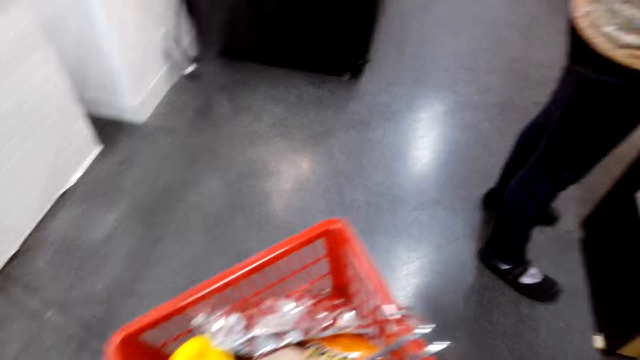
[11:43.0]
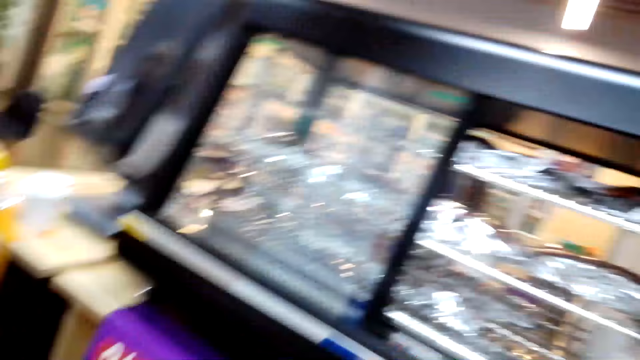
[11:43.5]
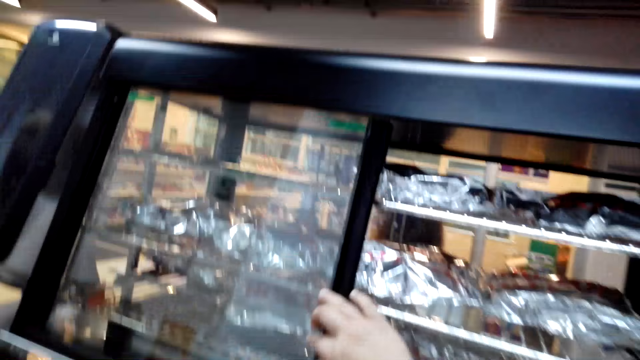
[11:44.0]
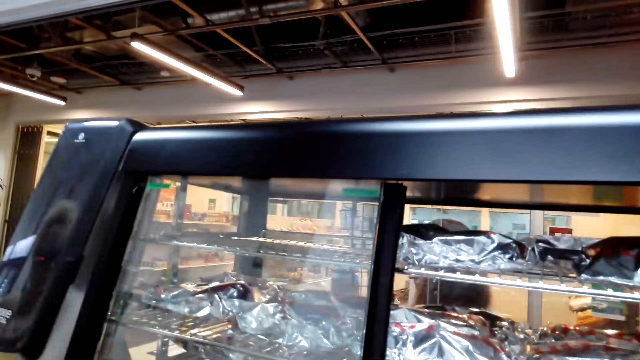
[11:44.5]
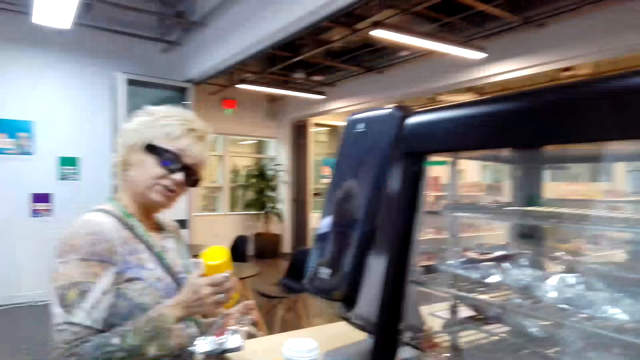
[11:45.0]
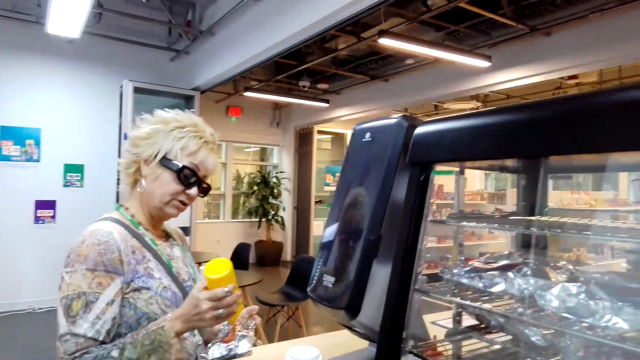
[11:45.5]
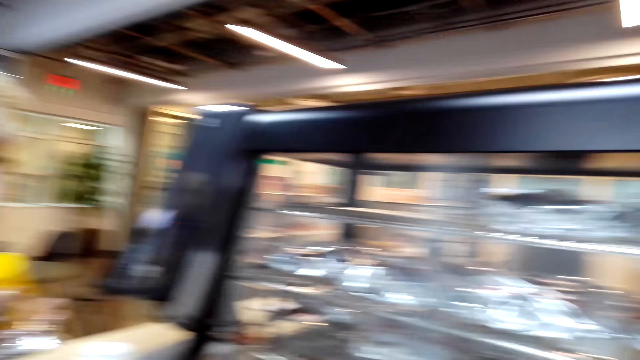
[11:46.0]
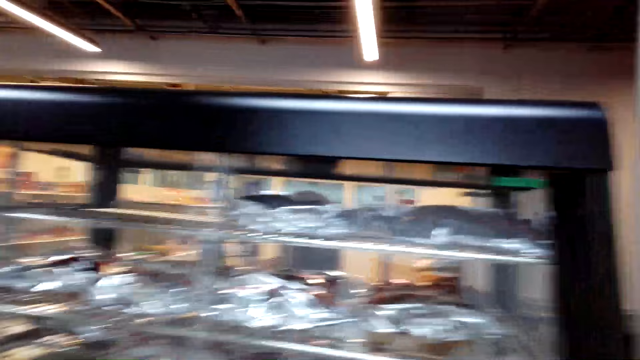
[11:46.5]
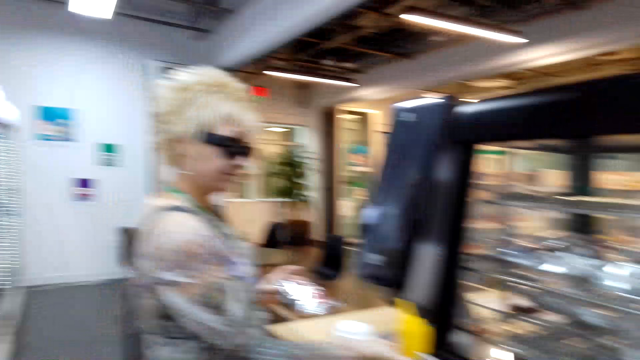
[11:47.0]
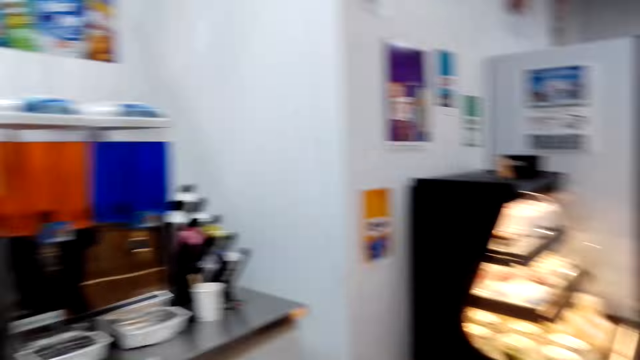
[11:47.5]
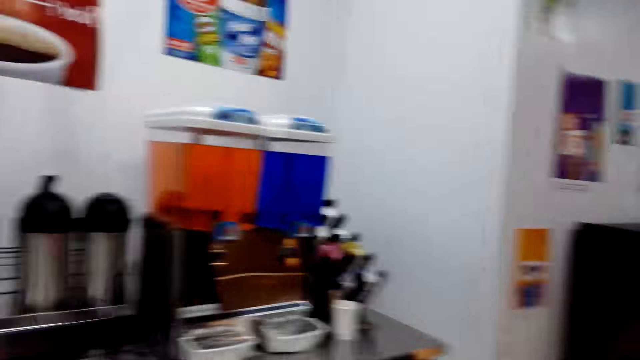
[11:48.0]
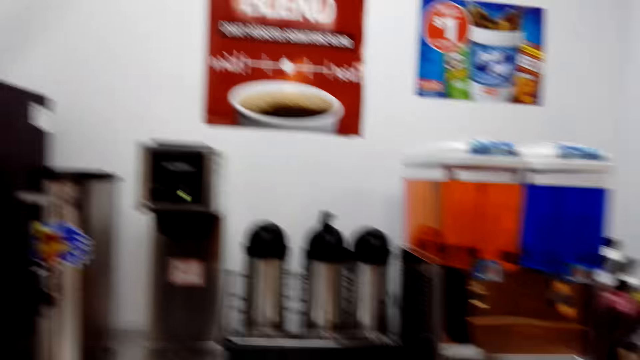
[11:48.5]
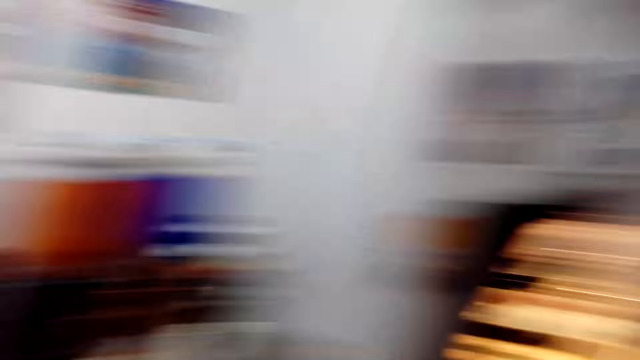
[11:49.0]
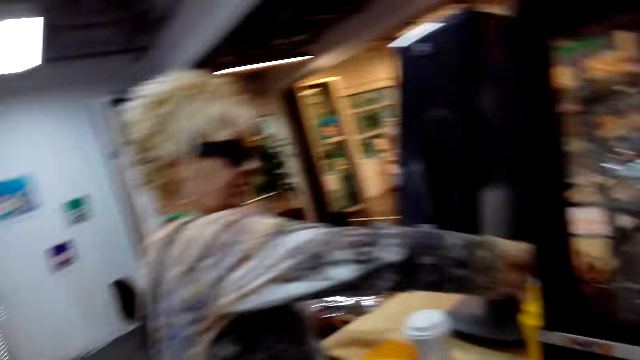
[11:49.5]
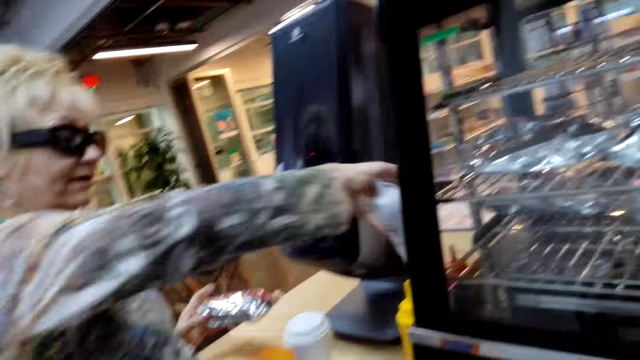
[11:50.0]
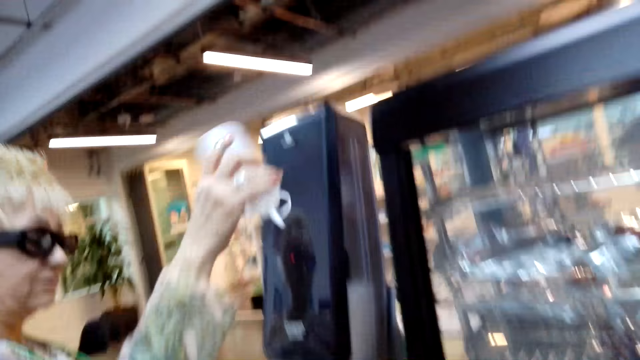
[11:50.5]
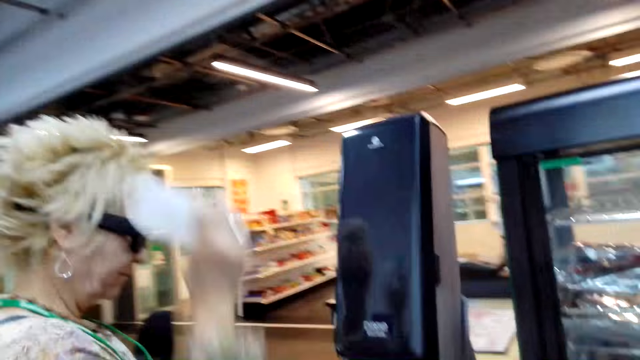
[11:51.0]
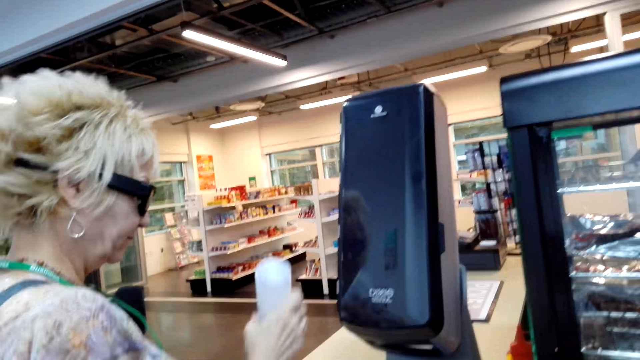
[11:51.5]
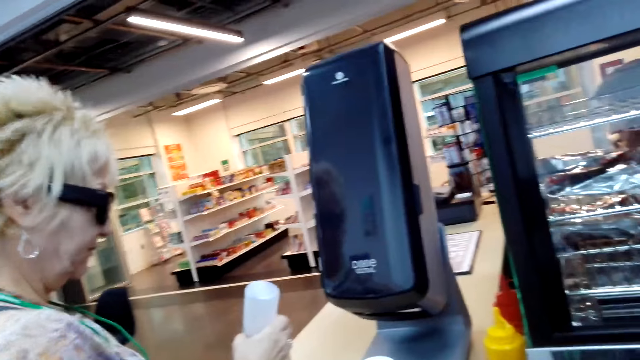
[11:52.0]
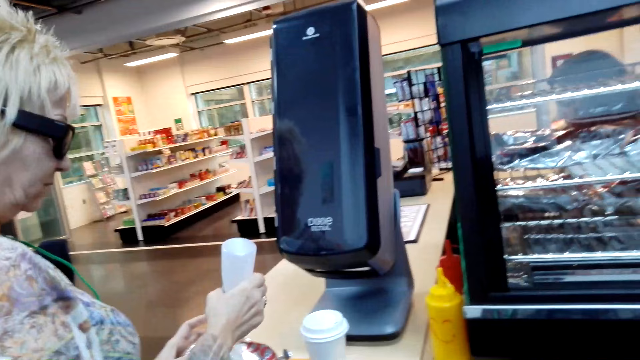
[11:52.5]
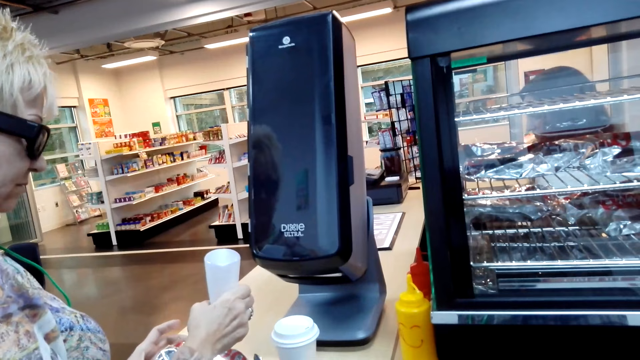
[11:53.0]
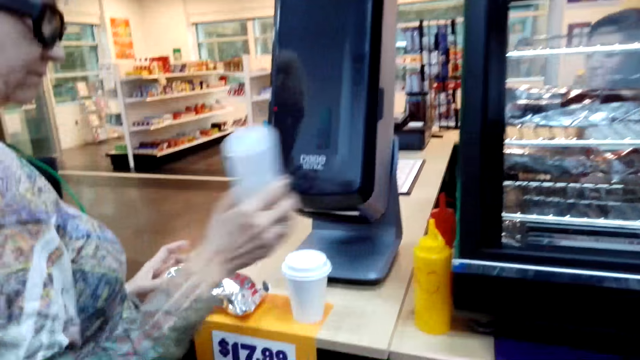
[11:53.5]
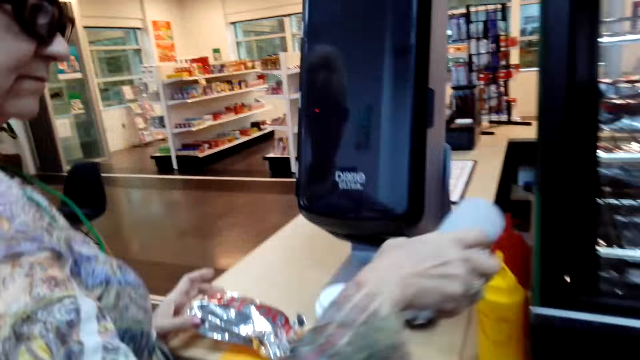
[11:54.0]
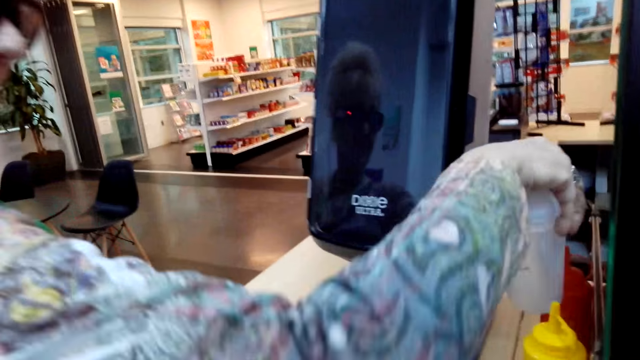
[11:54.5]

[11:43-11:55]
The camera wearer drops something in the carrier. They pull a door and close the shelf. A woman looks at a can and holds something. The camera wearer looks around. The woman lifts a bottle, shakes the bottle, smears something and squeezes the bottle.

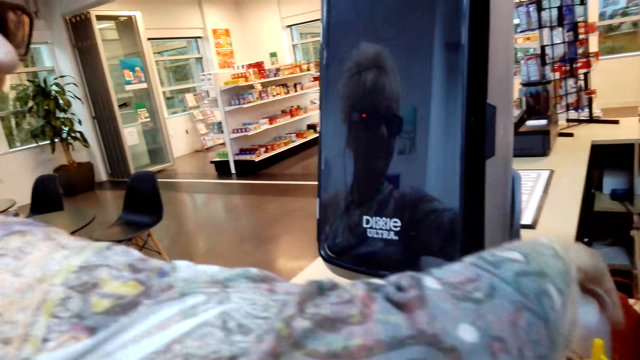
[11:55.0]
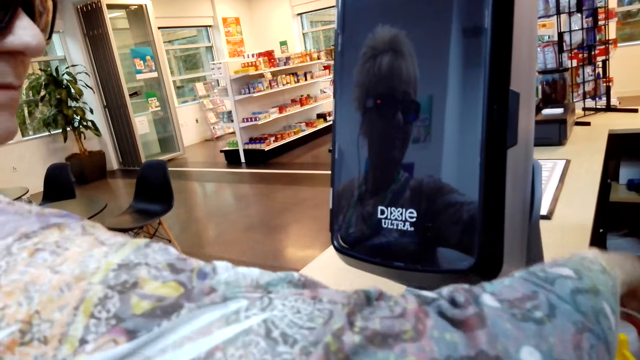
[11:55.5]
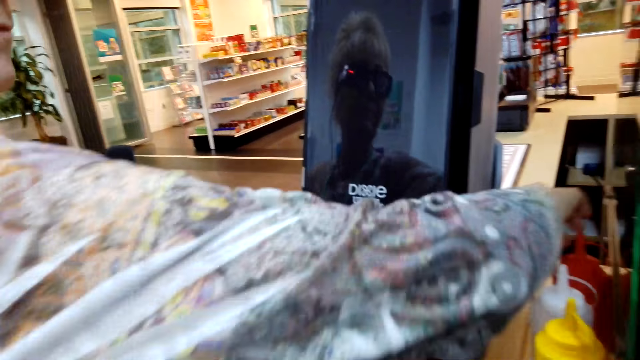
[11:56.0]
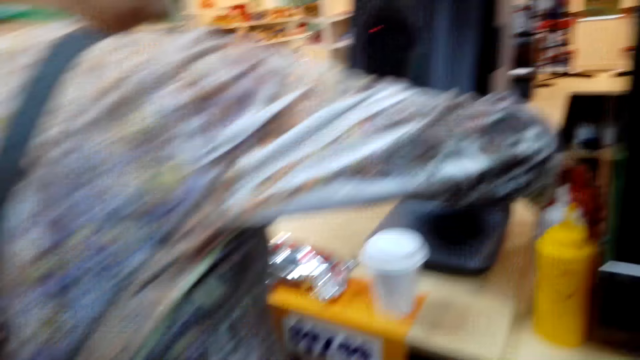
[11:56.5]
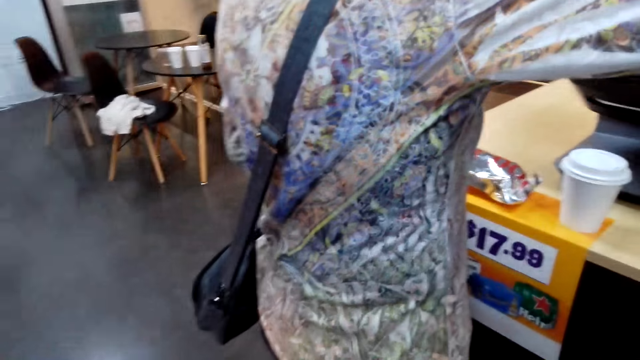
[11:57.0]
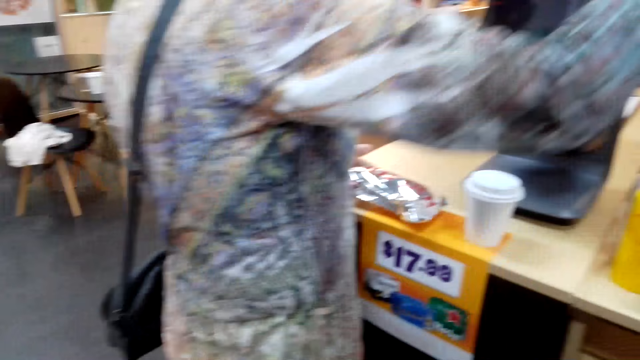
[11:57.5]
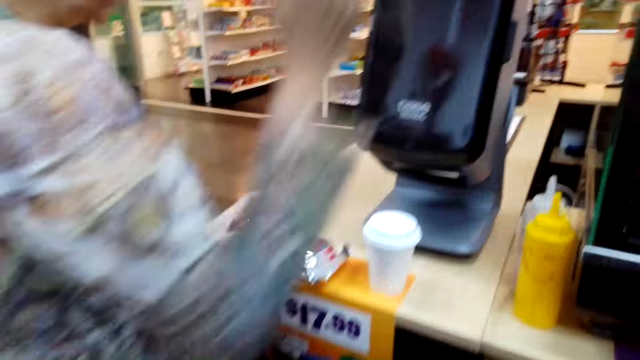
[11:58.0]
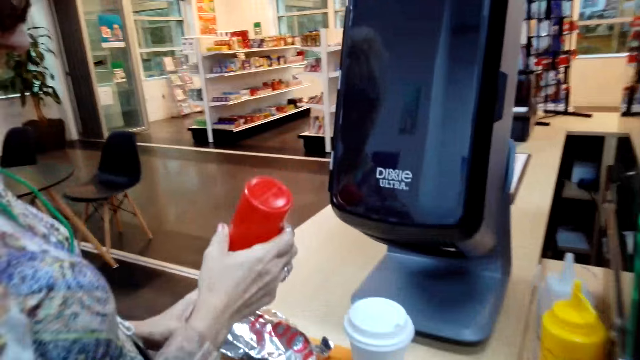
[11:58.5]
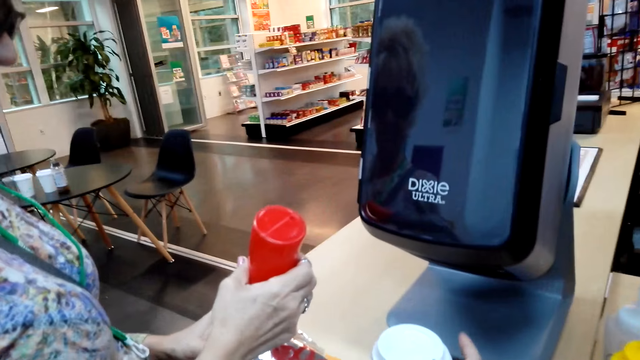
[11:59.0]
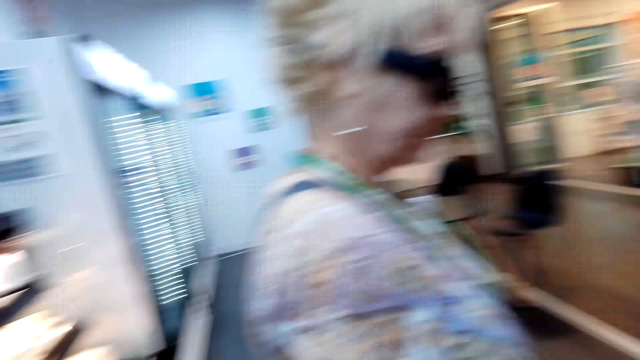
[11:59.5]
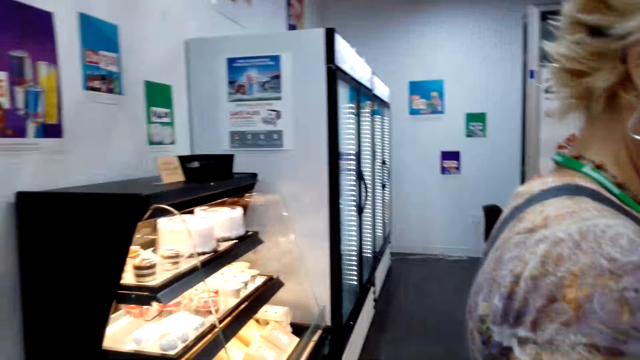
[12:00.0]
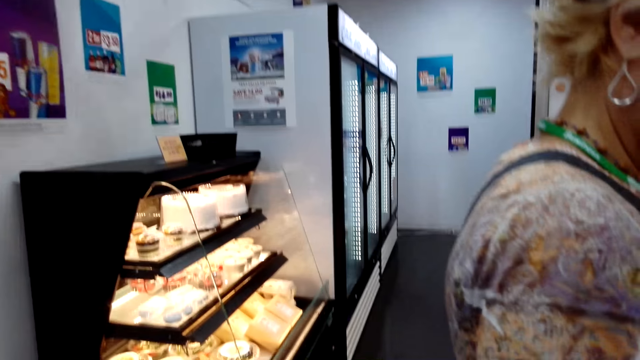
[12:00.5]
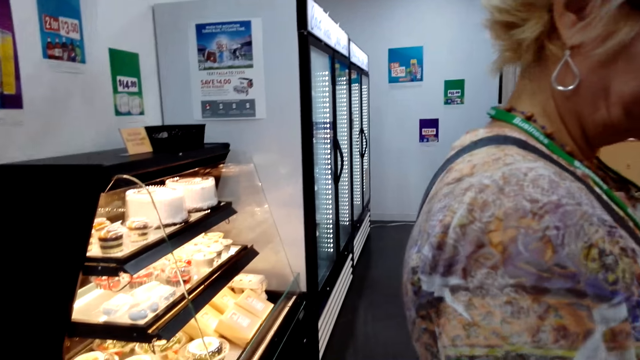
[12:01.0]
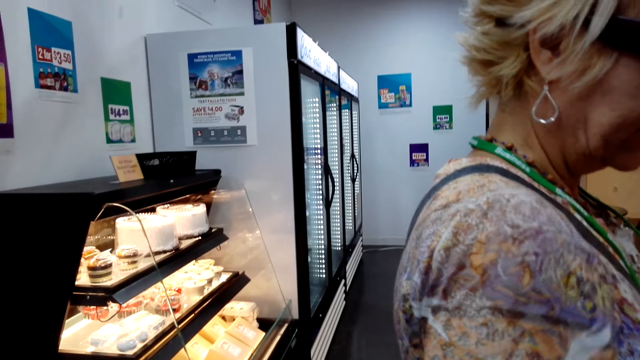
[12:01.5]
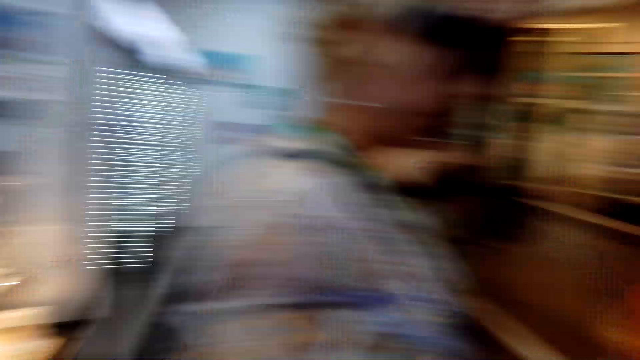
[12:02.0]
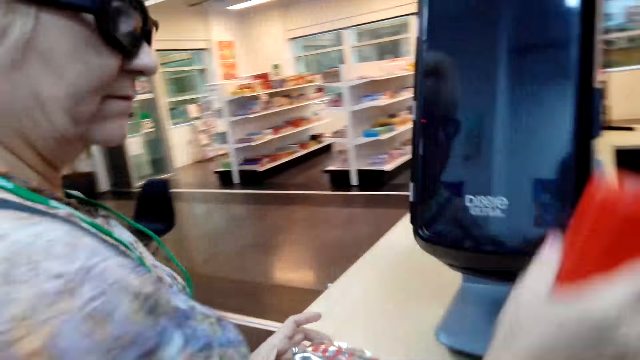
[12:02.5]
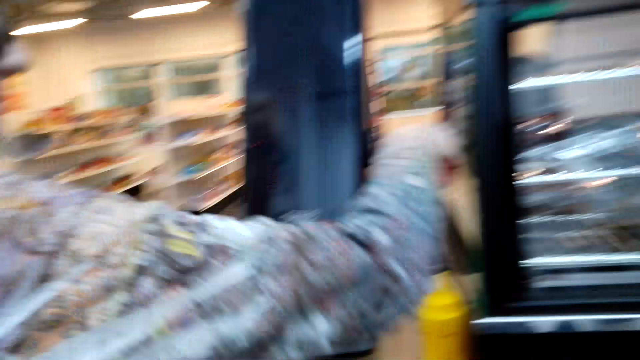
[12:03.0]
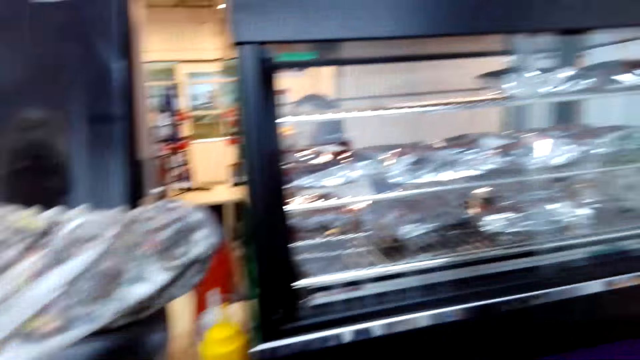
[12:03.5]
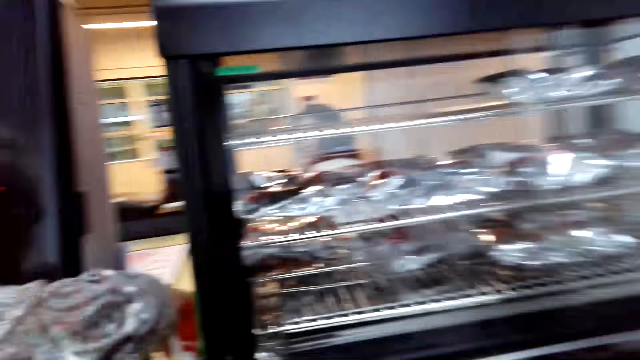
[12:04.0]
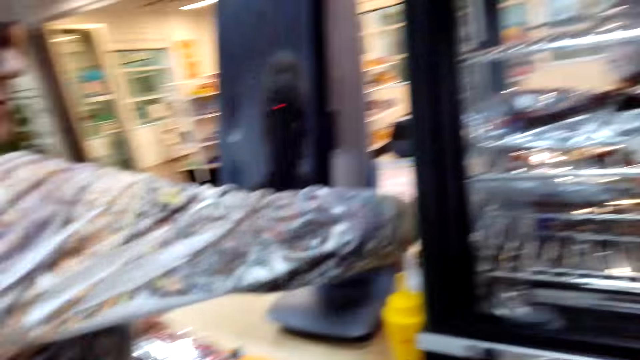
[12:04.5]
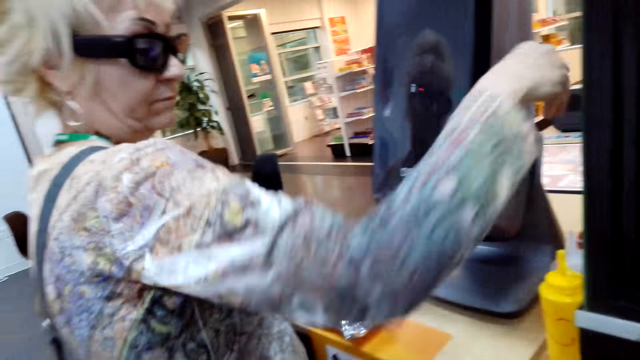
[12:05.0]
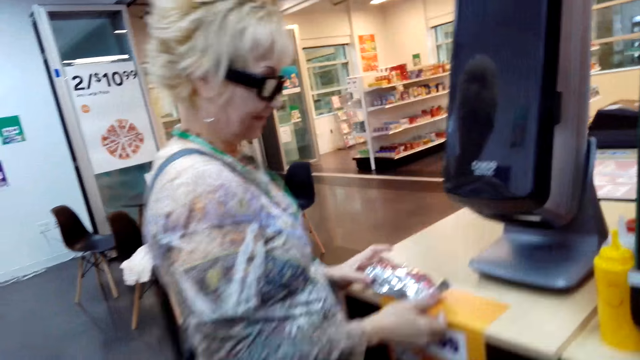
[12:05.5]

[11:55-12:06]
A woman puts the bottle on the table. The woman lifts the bottle, squeezes the bottle, smears something and moves a hand. The woman puts the bottle down. The camera wearer looks around.
